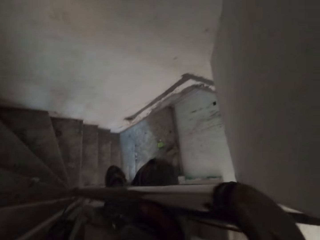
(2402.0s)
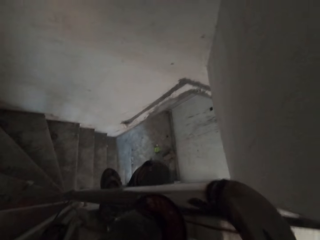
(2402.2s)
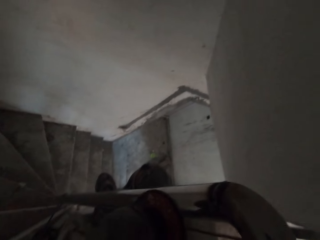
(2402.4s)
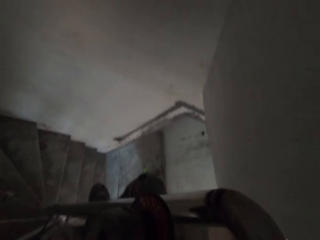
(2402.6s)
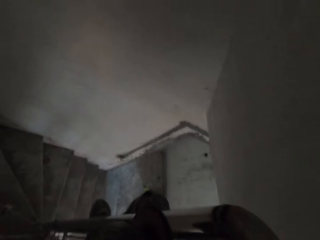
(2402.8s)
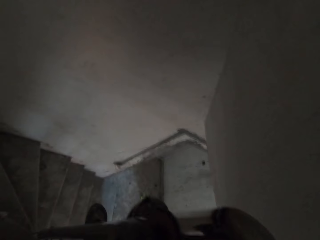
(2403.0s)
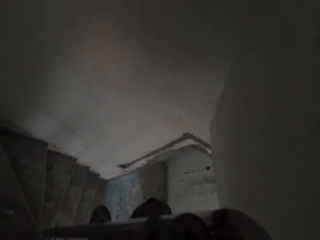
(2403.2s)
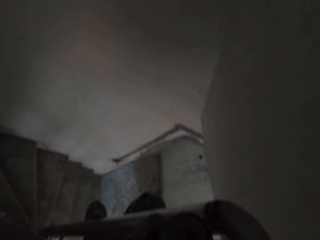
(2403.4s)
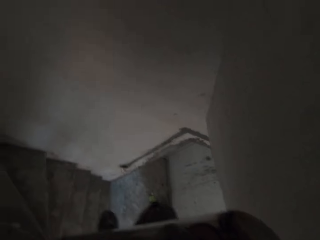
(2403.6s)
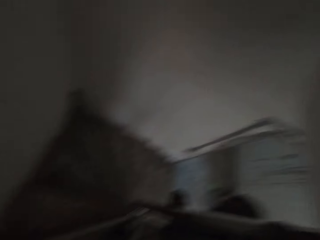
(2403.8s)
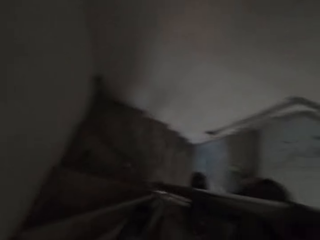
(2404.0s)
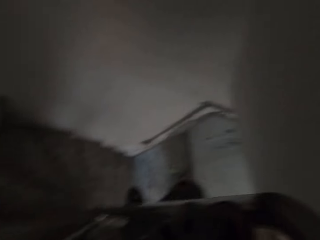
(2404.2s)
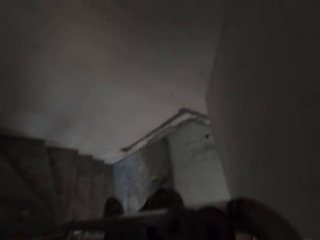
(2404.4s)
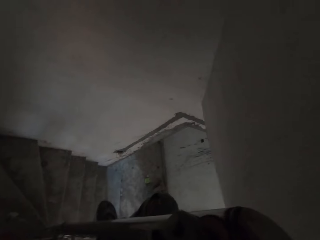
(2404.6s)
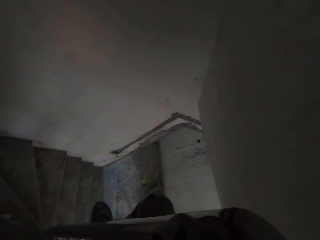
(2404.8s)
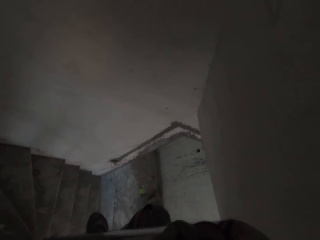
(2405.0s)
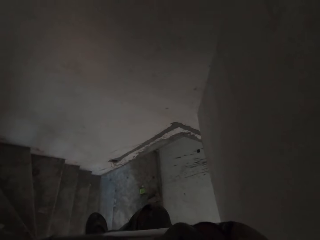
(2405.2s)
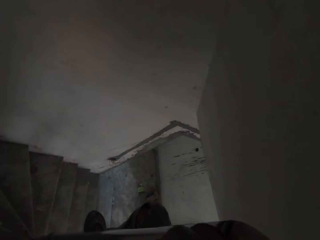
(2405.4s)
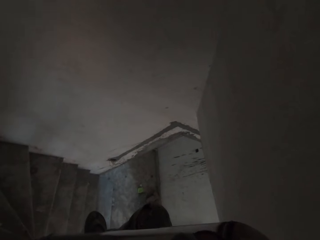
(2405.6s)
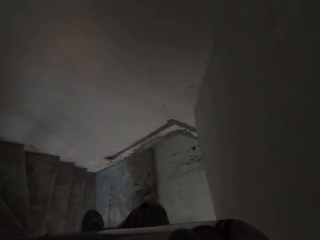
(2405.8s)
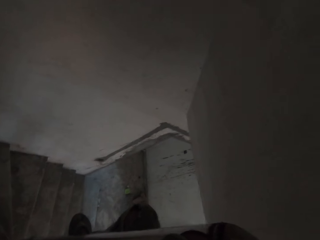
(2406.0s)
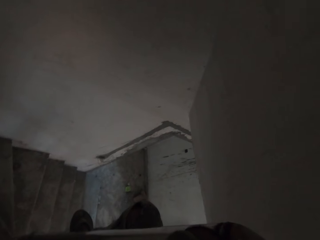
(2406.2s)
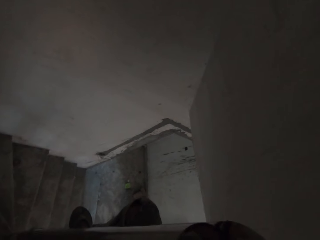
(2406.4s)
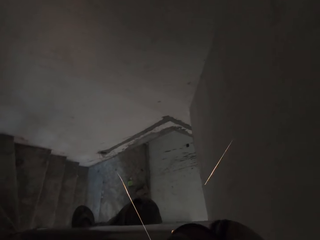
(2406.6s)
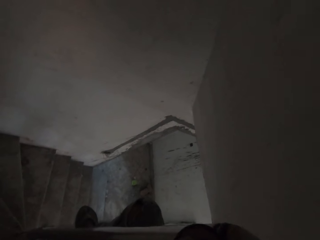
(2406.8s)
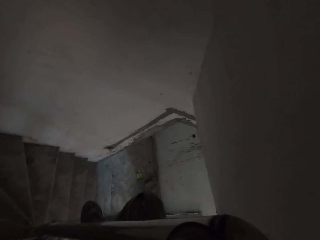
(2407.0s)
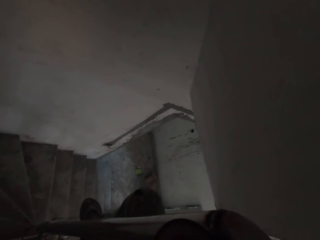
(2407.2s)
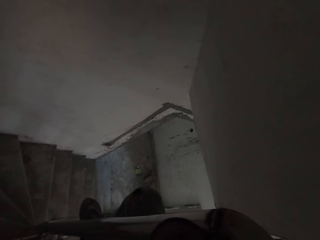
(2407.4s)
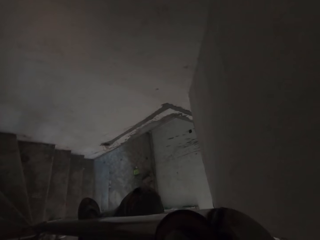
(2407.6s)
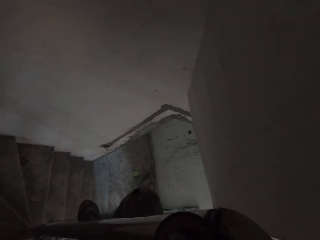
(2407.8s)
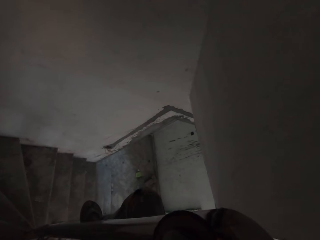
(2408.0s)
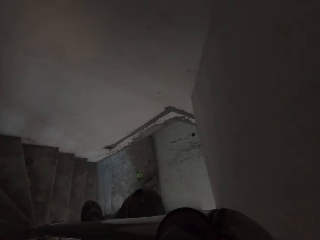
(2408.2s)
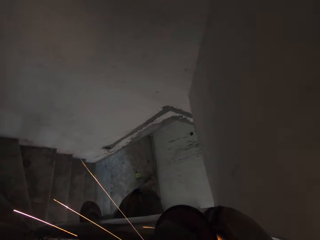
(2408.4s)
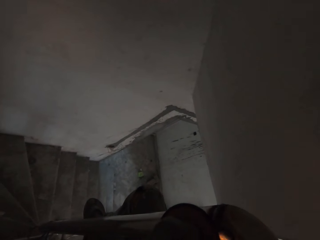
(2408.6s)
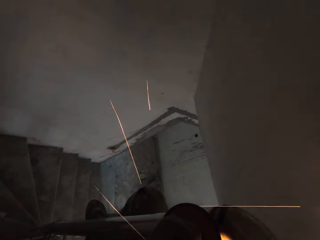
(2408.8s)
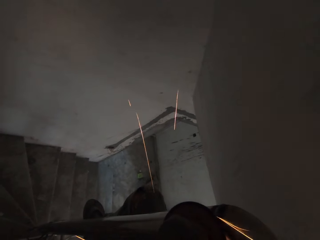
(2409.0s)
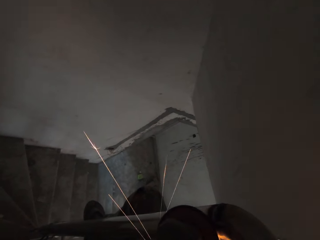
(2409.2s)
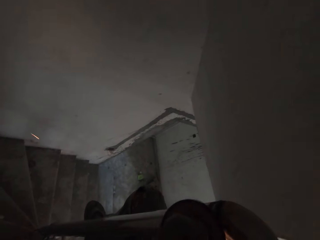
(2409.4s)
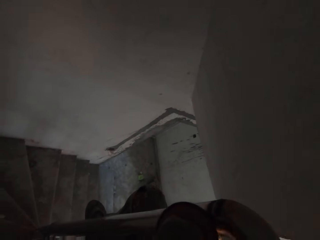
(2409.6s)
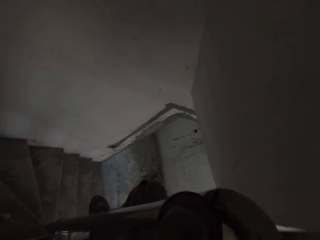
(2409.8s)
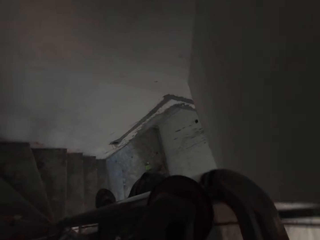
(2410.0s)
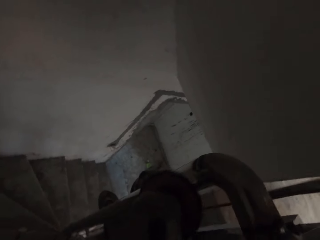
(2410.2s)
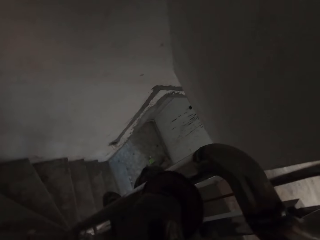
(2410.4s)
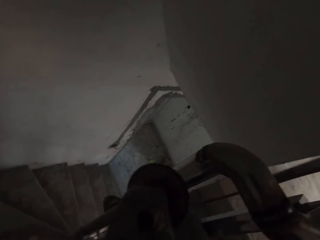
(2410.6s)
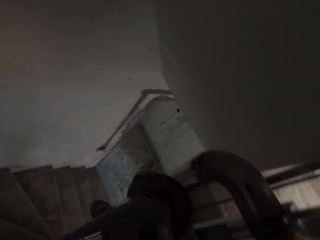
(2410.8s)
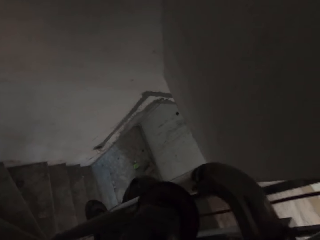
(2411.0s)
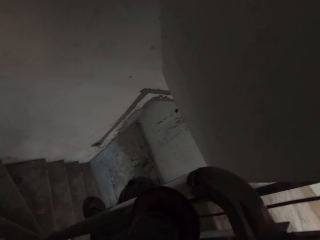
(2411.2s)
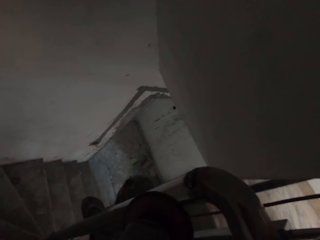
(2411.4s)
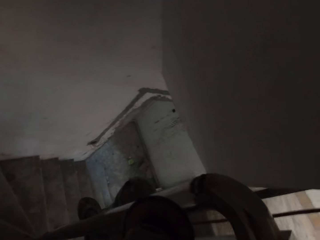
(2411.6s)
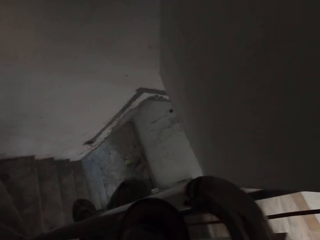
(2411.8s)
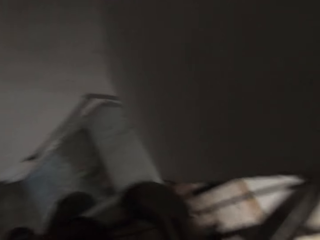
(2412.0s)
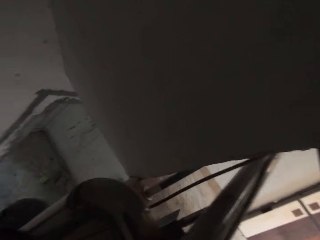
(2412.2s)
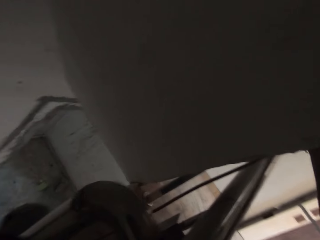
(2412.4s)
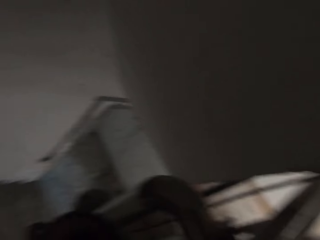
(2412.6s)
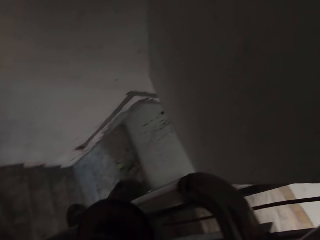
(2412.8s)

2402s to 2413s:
The camera wearer looks down the stairs. He smoothens the stair railing with the angle grinder in his hand.

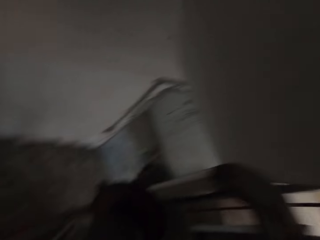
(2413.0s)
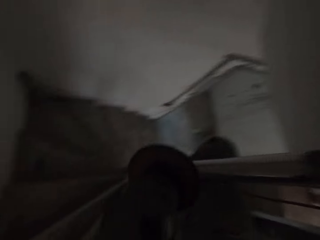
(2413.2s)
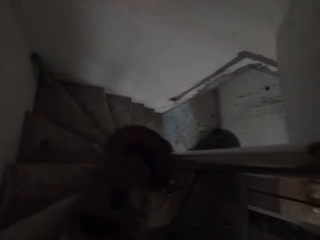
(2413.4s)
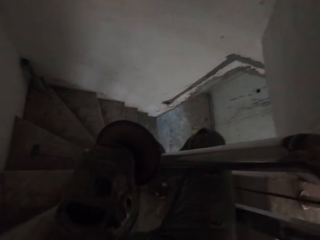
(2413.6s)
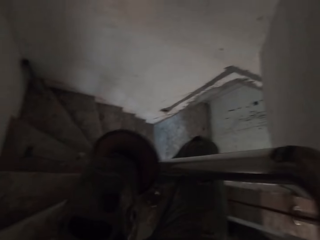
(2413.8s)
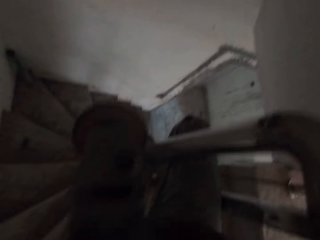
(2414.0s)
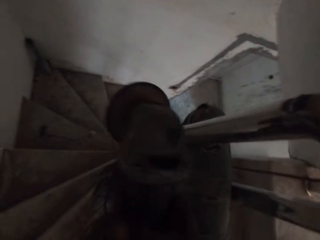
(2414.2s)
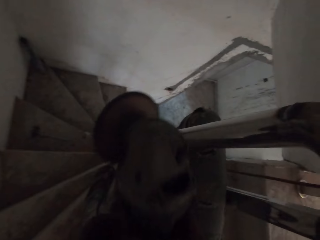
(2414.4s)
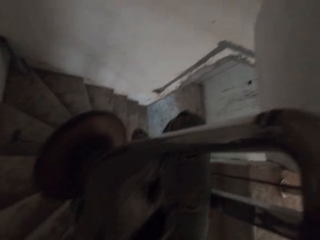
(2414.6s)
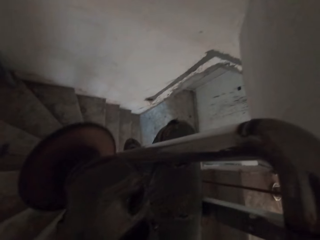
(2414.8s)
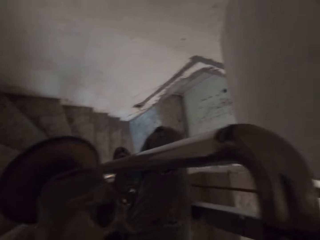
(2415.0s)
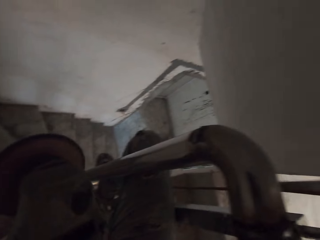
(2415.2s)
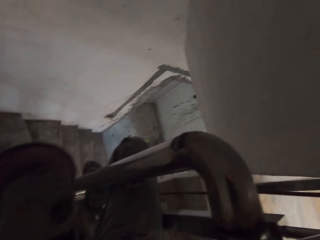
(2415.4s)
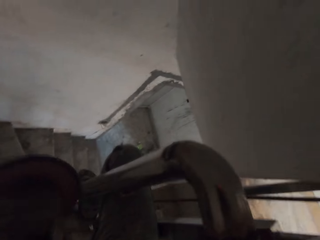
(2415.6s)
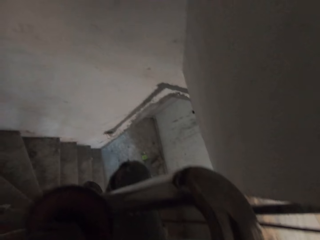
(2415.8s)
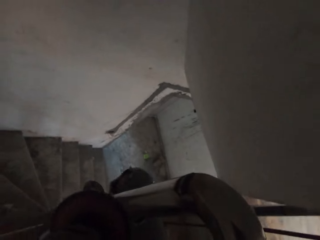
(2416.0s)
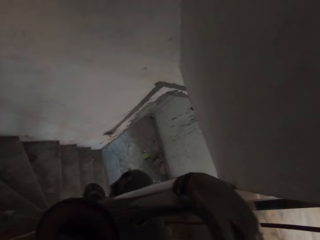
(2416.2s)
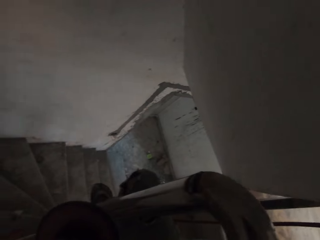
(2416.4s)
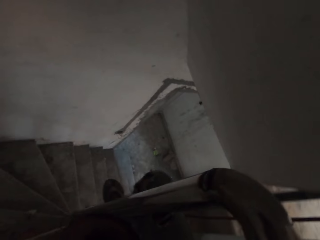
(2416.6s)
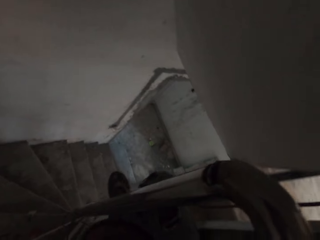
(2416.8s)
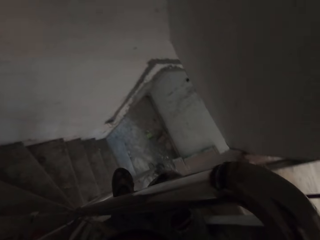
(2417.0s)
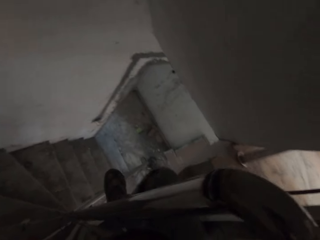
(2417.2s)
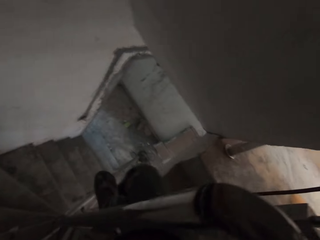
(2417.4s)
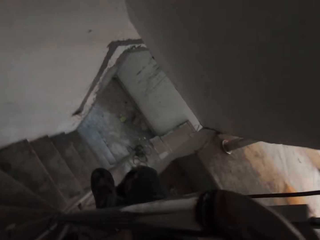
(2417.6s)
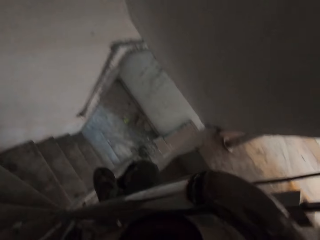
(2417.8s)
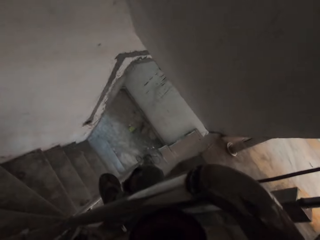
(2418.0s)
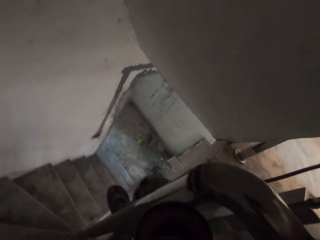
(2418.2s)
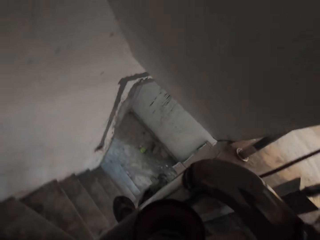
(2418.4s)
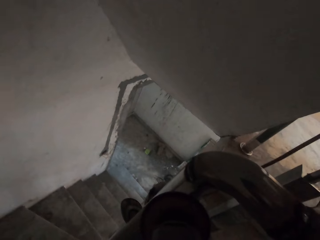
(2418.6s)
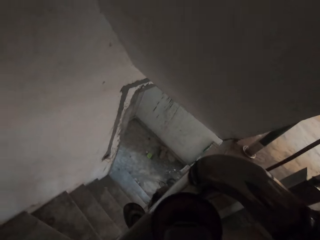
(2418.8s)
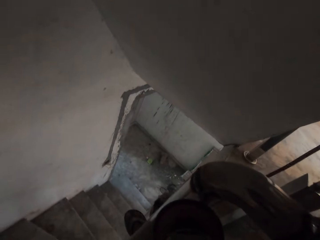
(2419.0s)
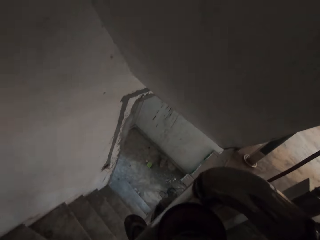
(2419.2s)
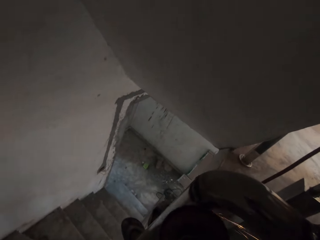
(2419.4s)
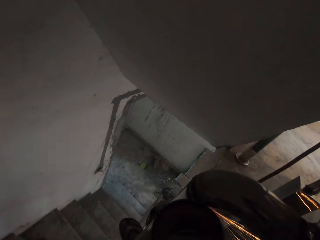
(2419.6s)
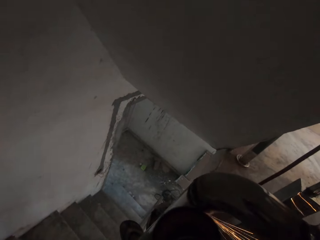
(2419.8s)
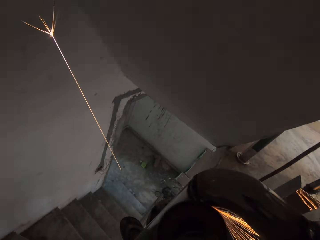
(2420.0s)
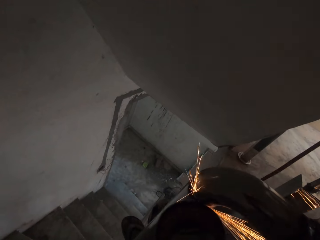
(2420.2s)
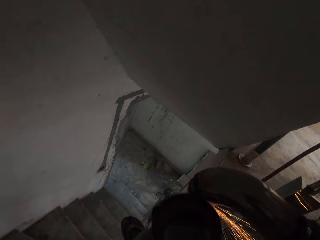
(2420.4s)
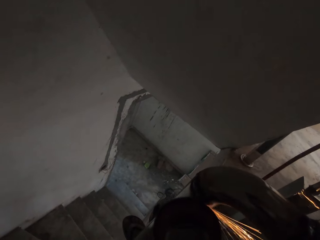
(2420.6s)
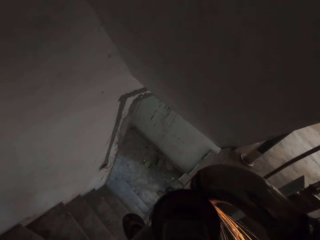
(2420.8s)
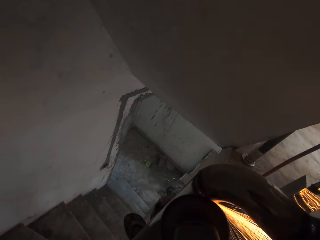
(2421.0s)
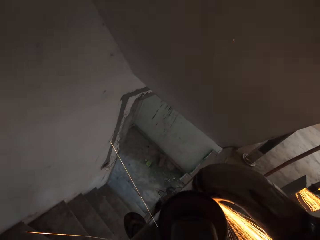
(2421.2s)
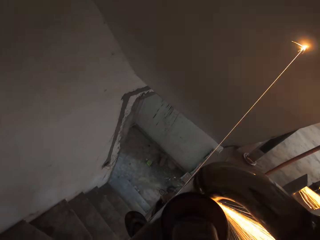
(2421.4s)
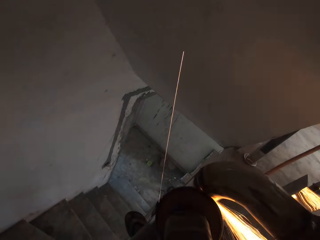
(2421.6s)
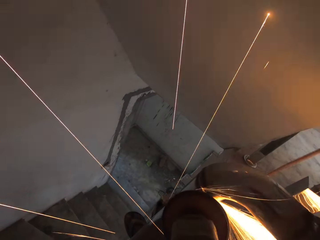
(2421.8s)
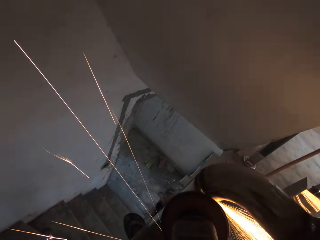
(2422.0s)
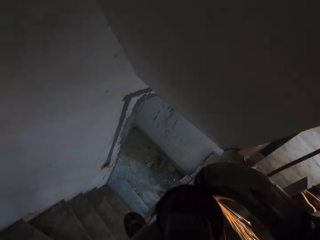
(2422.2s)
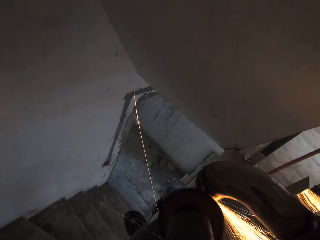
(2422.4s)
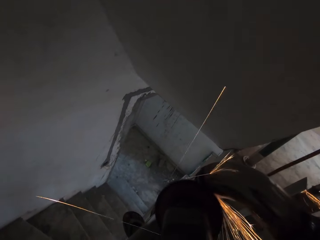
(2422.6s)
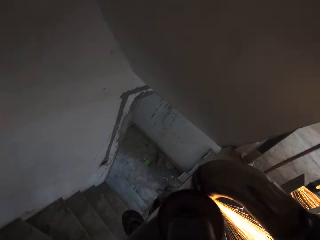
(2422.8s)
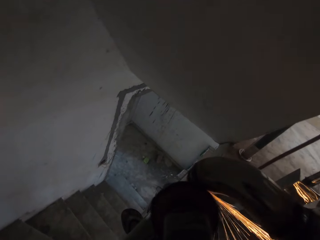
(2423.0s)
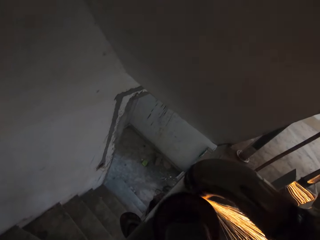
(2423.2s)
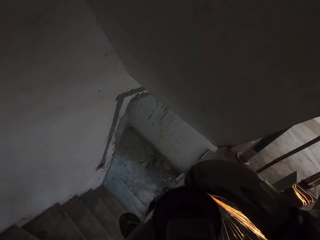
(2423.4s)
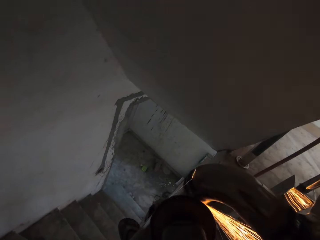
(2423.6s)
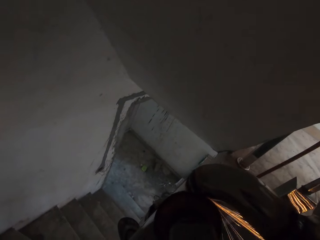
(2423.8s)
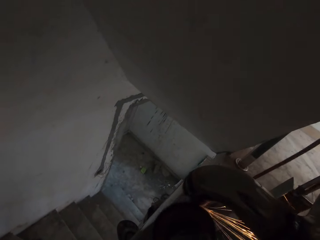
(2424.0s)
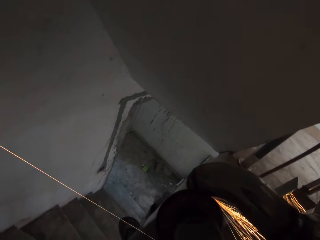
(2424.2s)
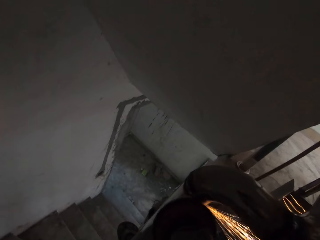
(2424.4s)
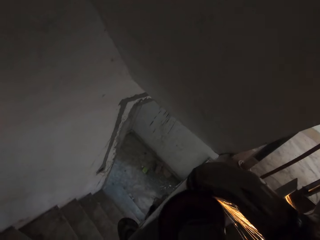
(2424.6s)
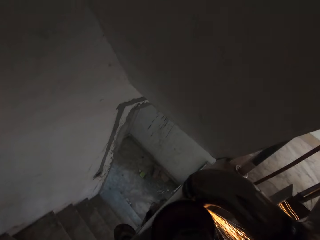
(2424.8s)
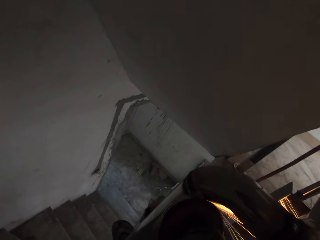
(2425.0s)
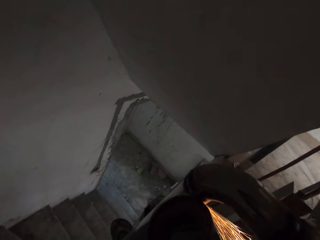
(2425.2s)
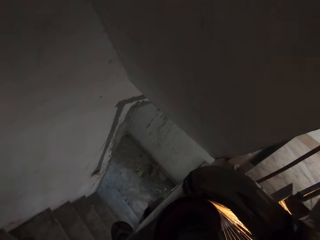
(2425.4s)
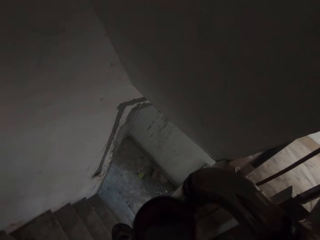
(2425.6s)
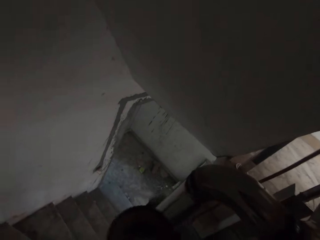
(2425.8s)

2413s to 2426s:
The camera wearer pauses. He moves a grinder. He smoothens the stair railing with the angle grinder in his hand.
